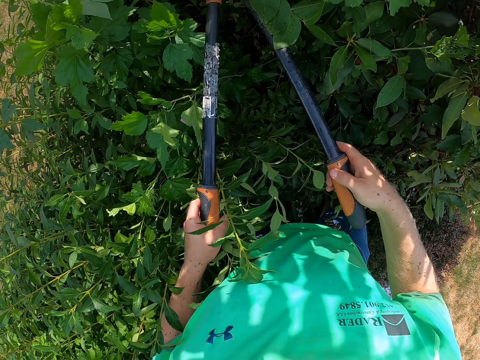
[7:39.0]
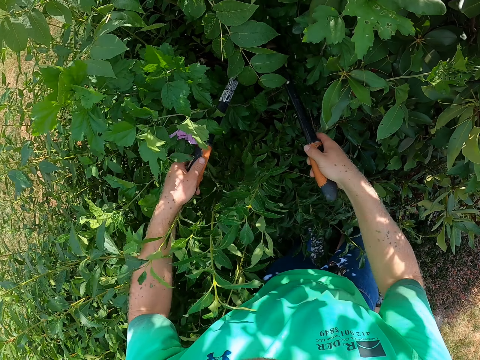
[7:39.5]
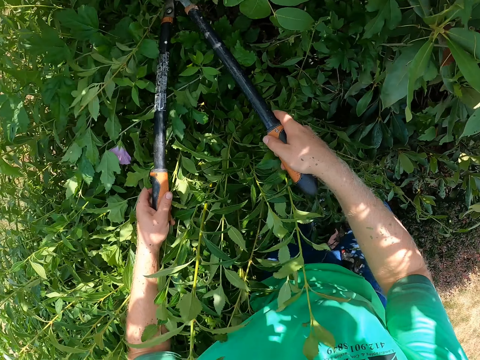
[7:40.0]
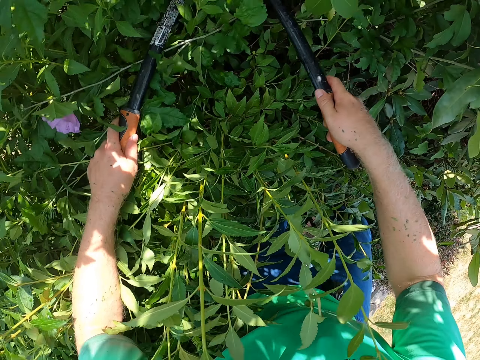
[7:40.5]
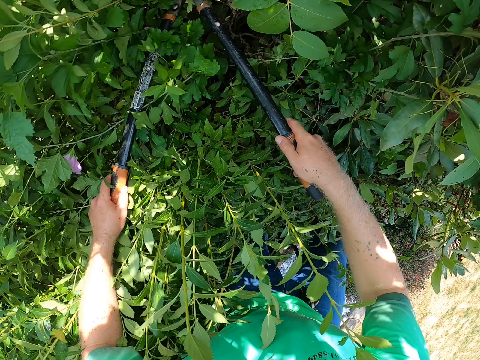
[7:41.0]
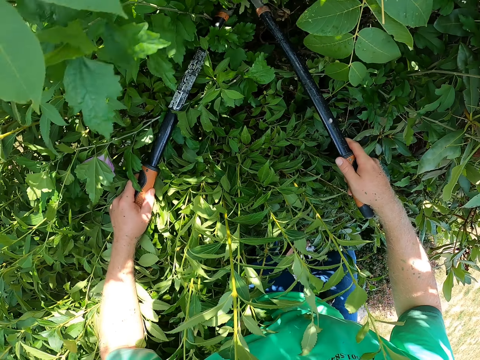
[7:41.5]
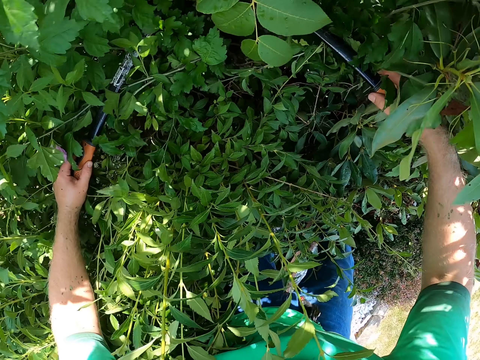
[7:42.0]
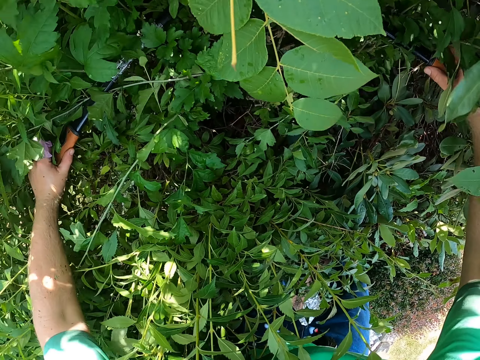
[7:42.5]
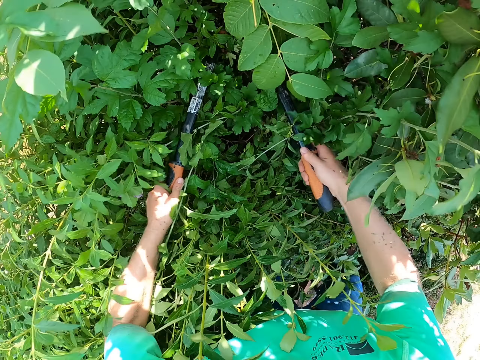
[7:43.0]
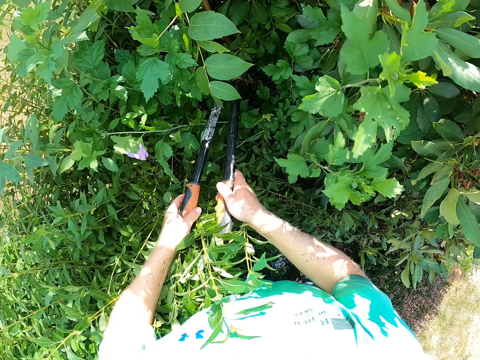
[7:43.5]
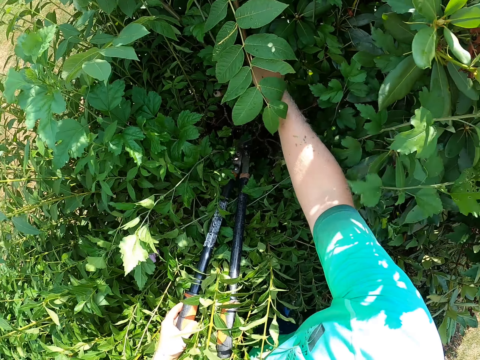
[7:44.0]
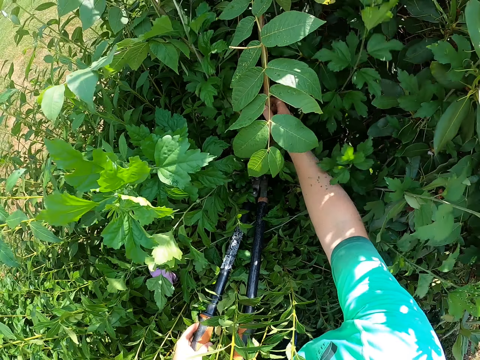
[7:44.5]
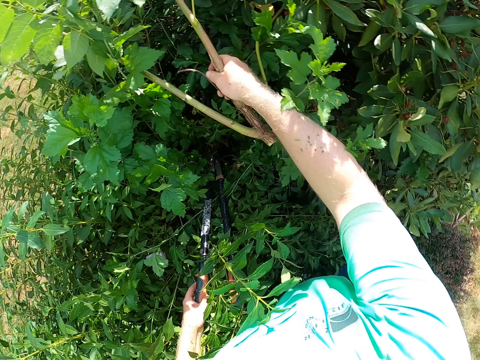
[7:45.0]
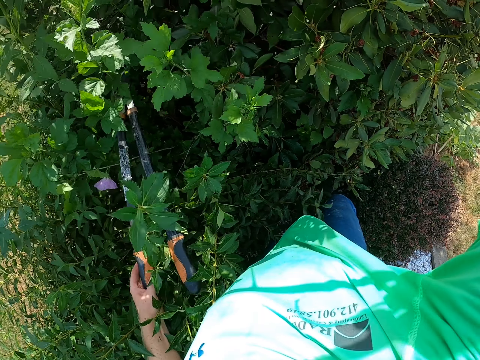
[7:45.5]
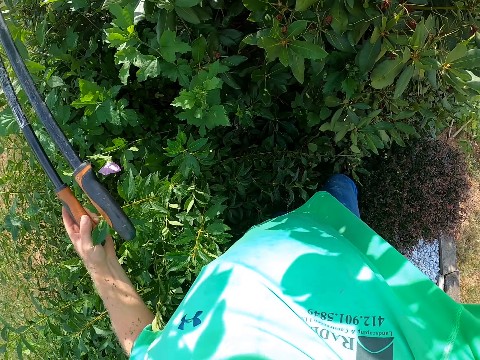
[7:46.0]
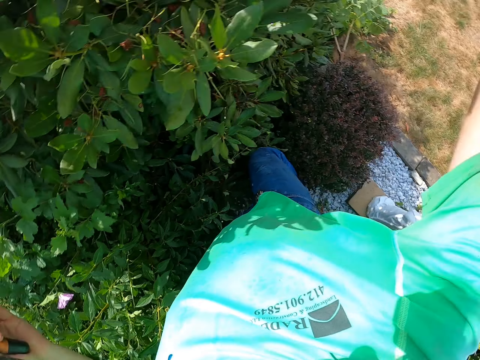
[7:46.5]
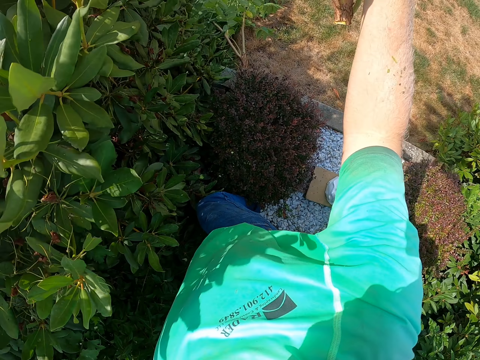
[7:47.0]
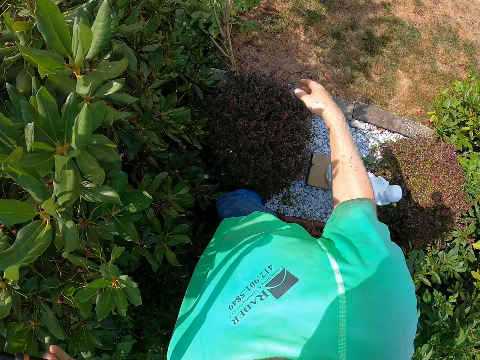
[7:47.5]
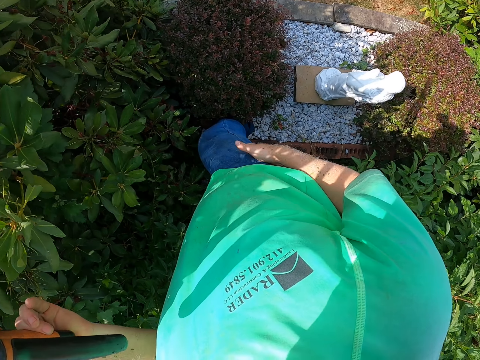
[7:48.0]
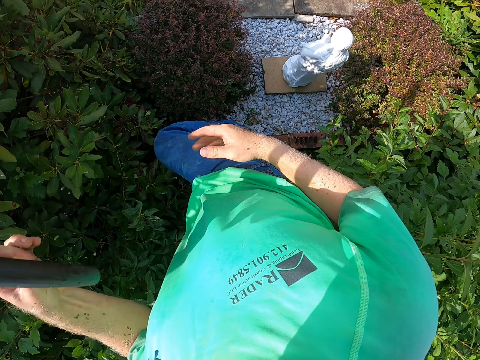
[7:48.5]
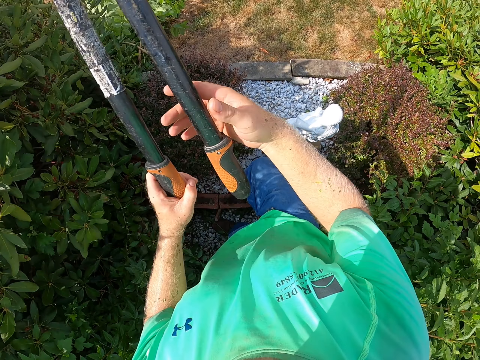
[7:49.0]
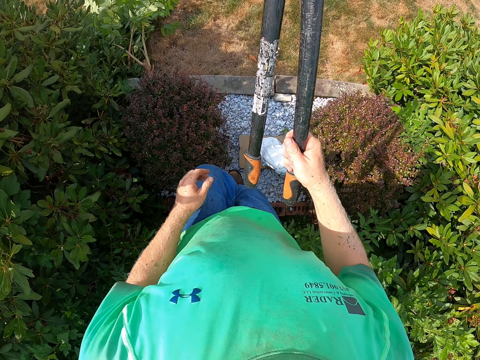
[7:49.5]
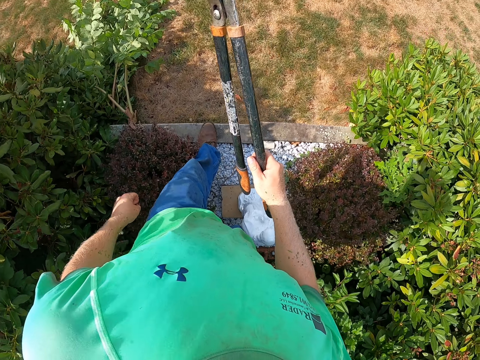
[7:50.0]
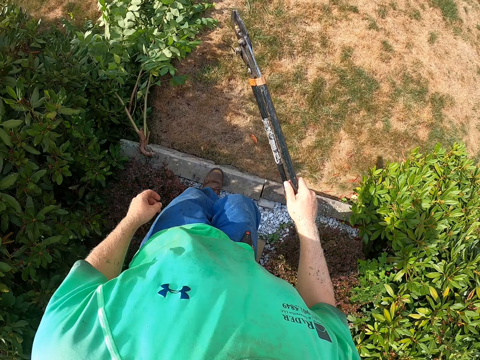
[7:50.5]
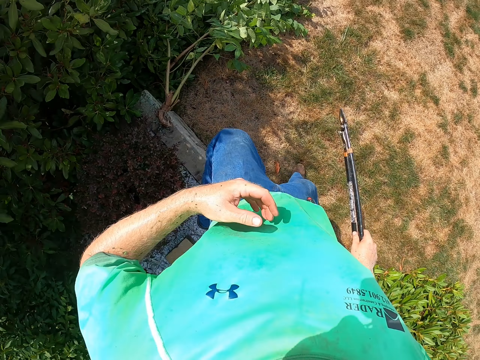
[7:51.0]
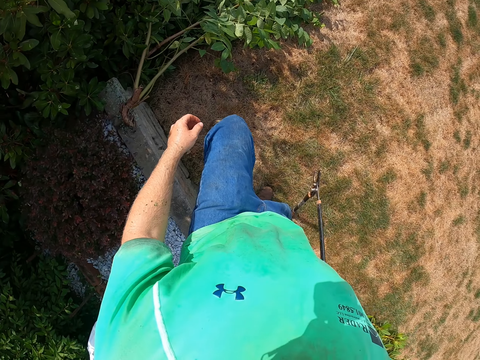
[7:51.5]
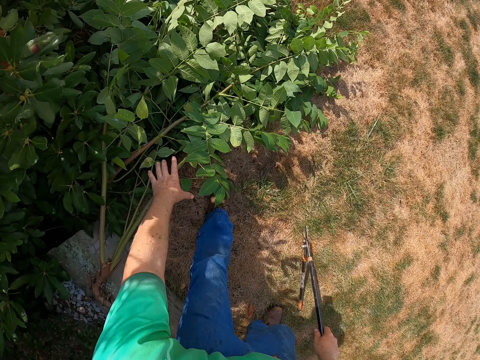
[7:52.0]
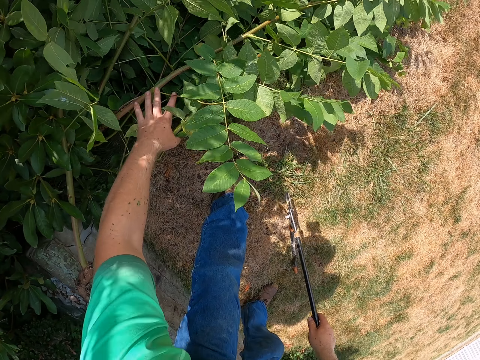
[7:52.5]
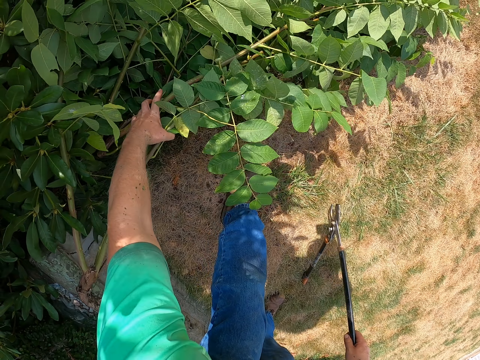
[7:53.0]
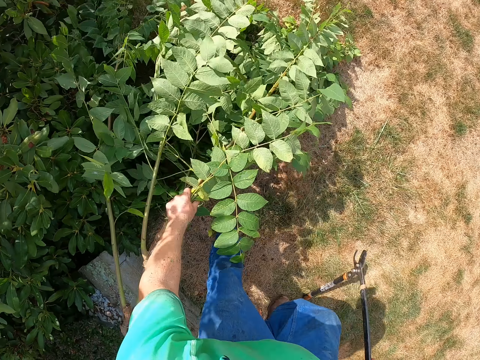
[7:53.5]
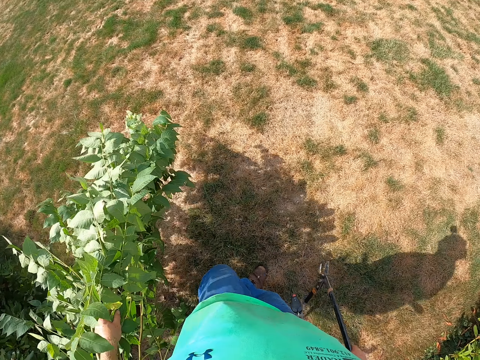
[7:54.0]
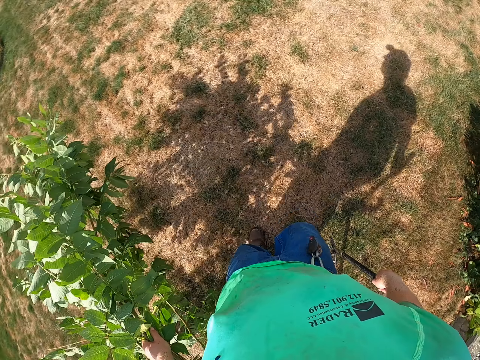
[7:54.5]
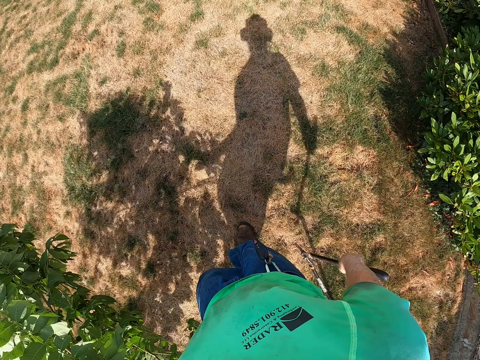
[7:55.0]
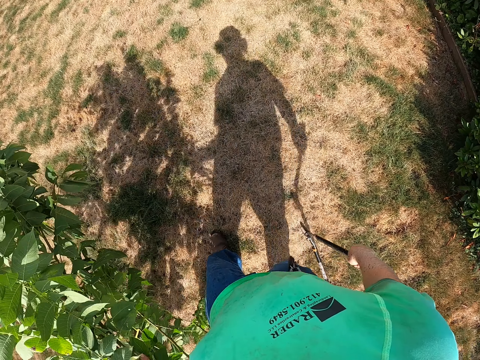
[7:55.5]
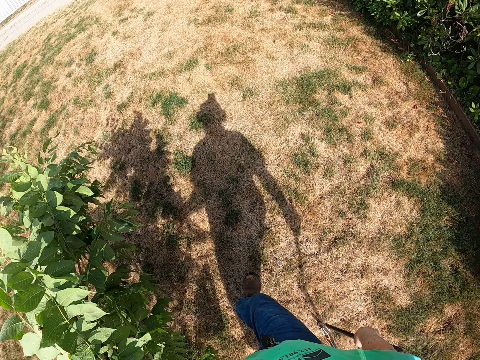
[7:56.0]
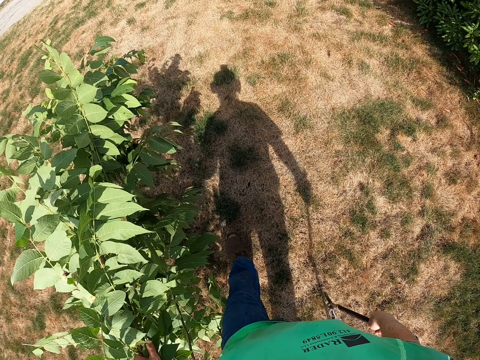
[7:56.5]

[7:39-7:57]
The camera wearer trims the flower bed with the pruning shears in both hands. He removes trimmed flower twigs from the flower bed with his right hand. He drops the flower twigs on the floor with his right hand. He wipes his hand on his pants. He passes the pruning shears to his right hand with his left hand. He walks. He packs the flower twigs from the floor with his left hand. He walks.

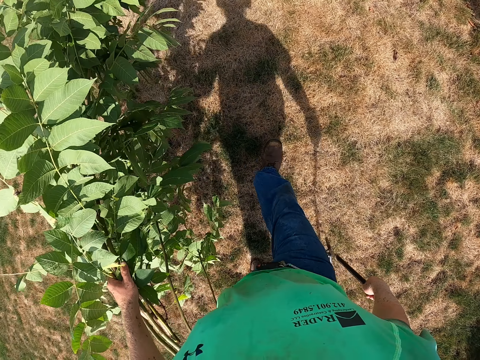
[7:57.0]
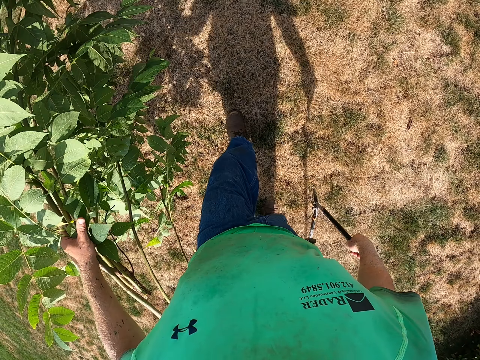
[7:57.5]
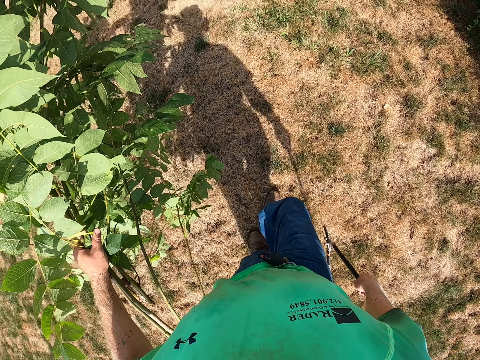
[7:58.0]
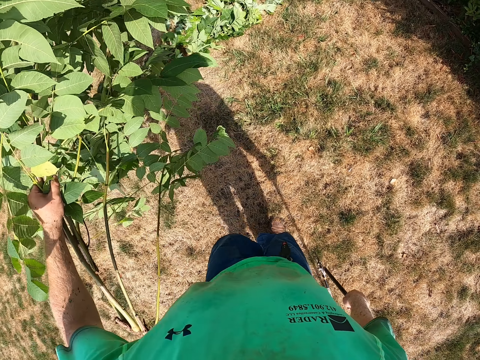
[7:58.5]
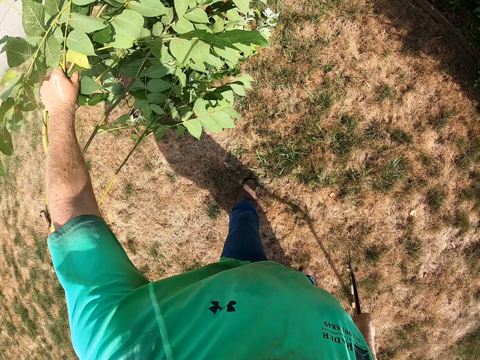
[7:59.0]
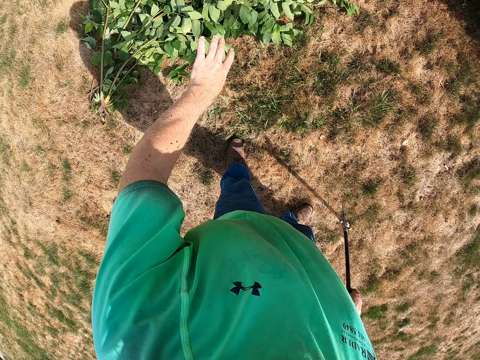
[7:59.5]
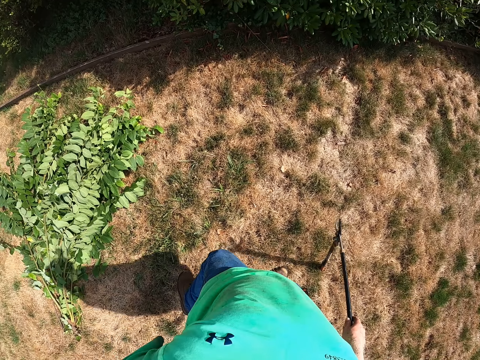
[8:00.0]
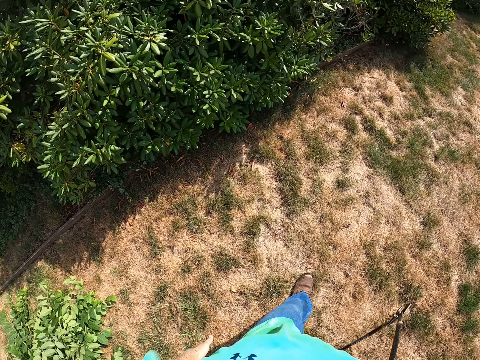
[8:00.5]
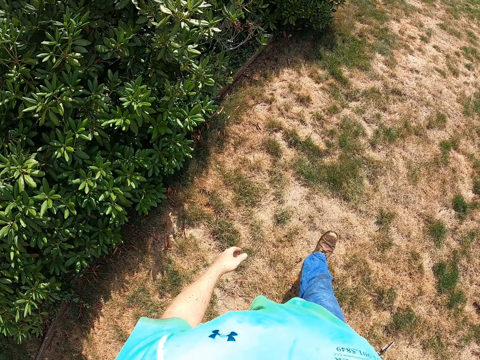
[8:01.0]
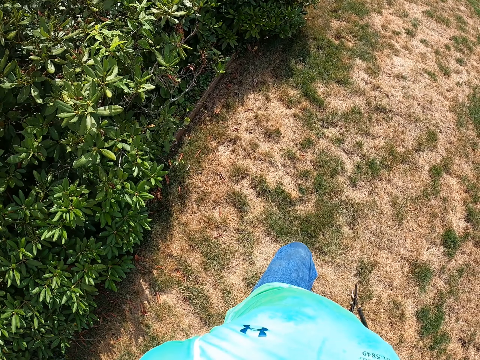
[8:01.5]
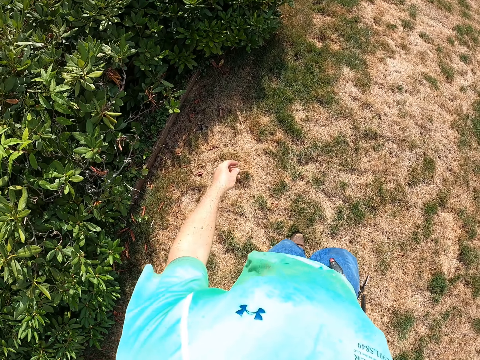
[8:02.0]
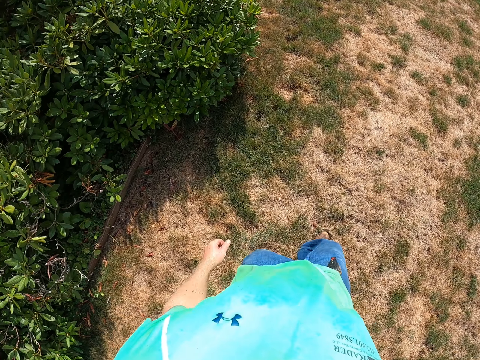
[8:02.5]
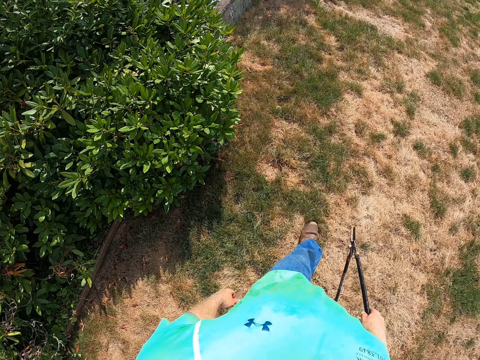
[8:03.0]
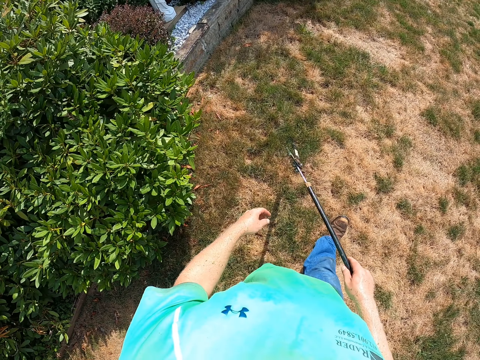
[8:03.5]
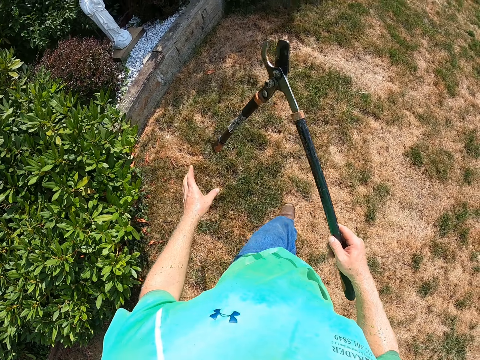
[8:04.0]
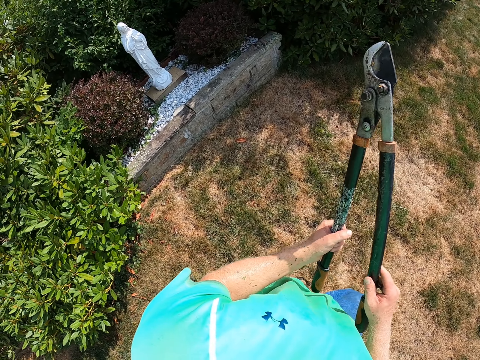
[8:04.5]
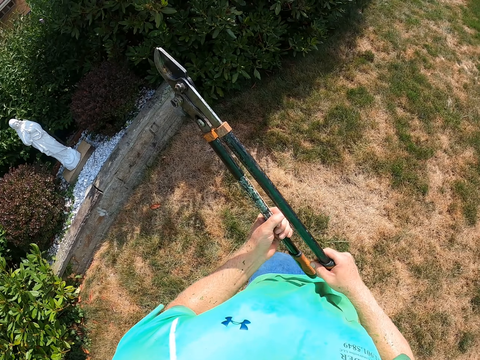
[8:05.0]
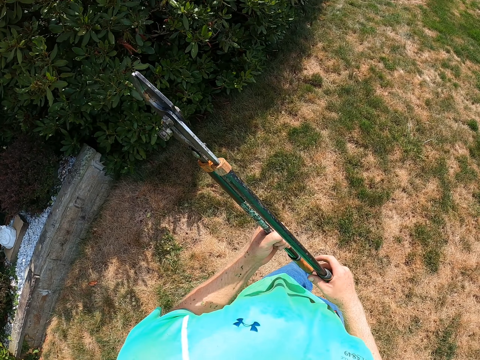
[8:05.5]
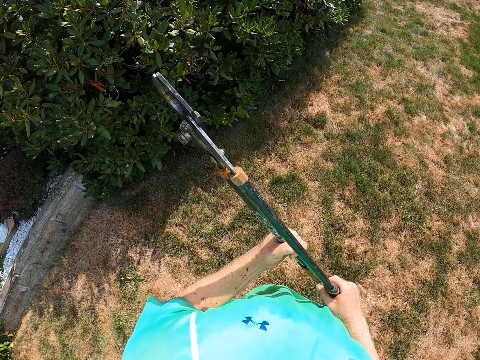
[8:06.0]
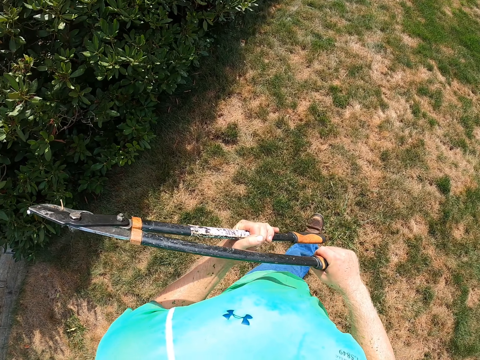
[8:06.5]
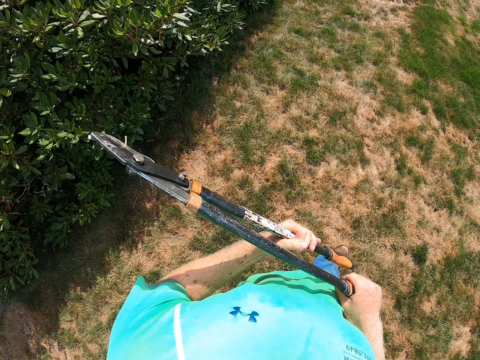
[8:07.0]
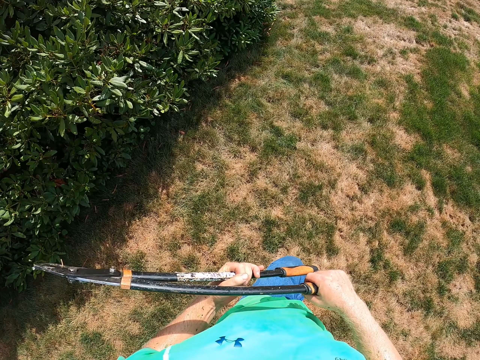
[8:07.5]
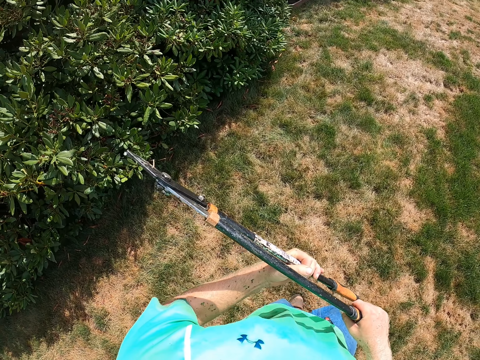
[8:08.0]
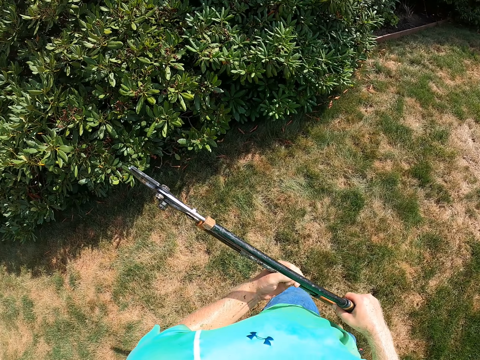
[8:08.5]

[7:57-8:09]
The camera wearer drops the flower twigs on the floor with his left hand. He carries the lawn with his hands.
